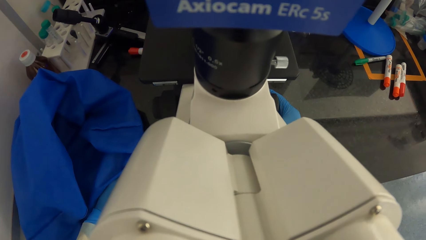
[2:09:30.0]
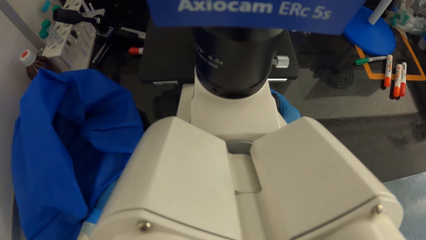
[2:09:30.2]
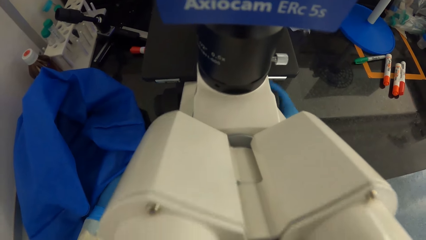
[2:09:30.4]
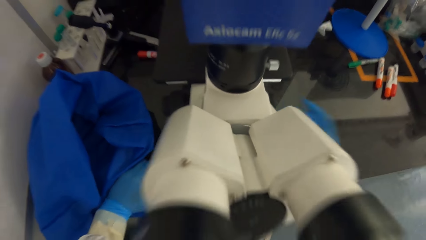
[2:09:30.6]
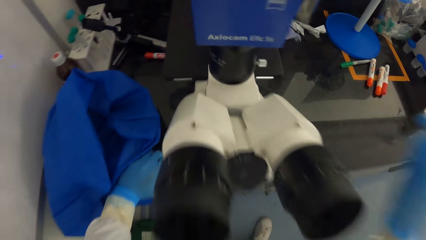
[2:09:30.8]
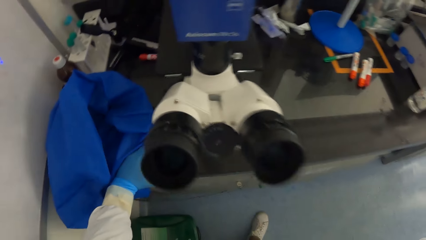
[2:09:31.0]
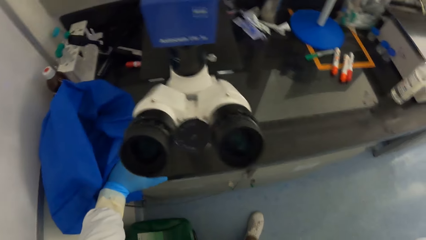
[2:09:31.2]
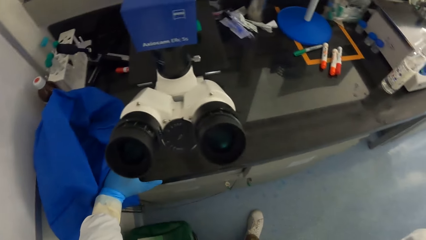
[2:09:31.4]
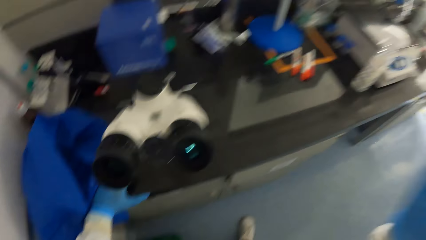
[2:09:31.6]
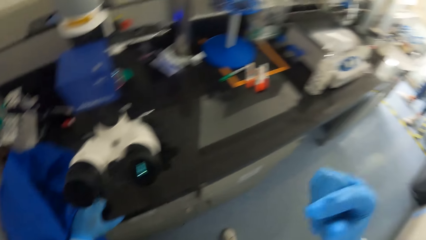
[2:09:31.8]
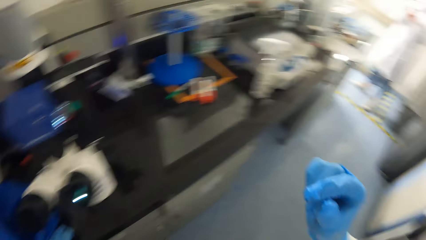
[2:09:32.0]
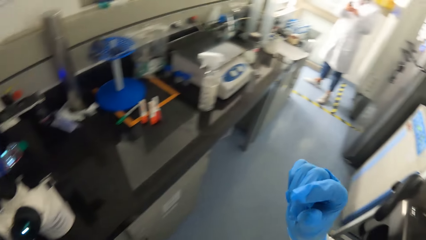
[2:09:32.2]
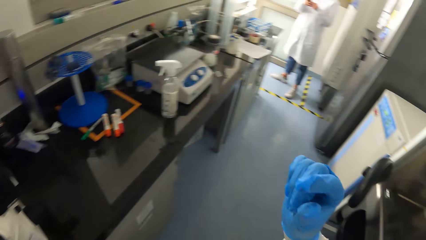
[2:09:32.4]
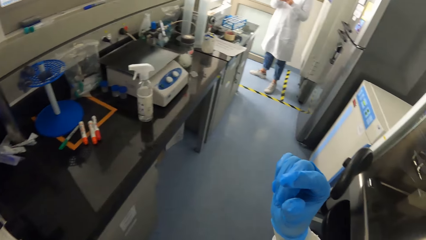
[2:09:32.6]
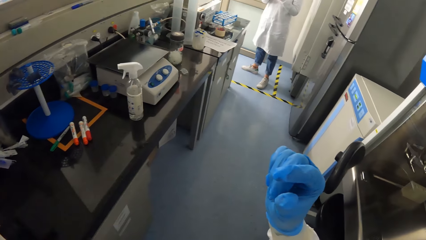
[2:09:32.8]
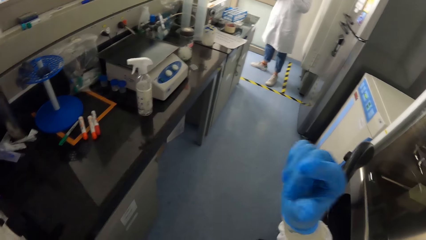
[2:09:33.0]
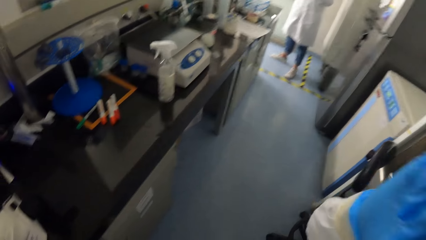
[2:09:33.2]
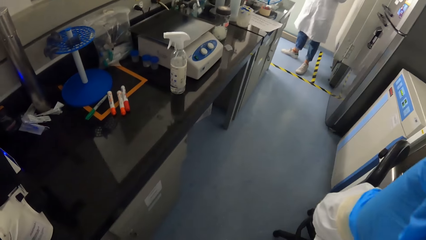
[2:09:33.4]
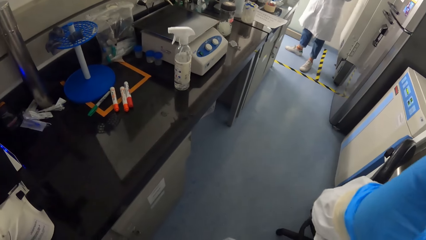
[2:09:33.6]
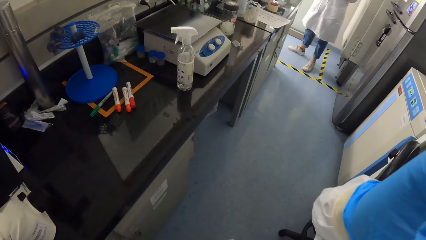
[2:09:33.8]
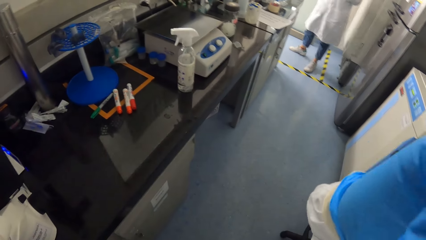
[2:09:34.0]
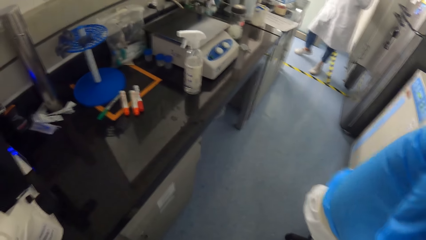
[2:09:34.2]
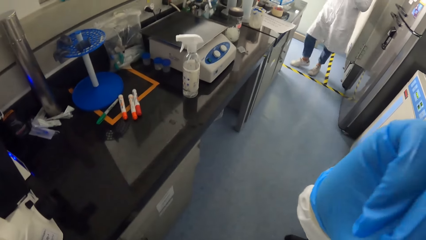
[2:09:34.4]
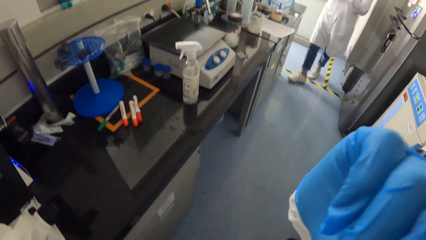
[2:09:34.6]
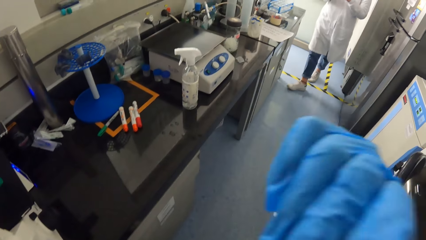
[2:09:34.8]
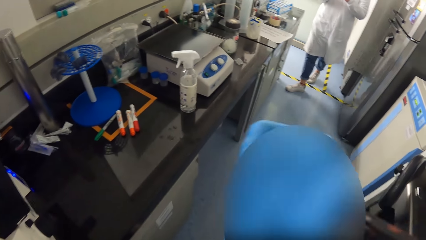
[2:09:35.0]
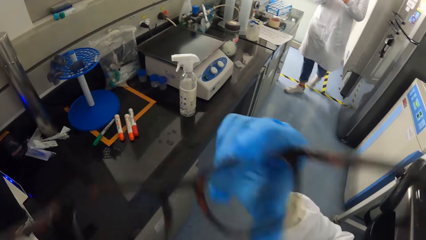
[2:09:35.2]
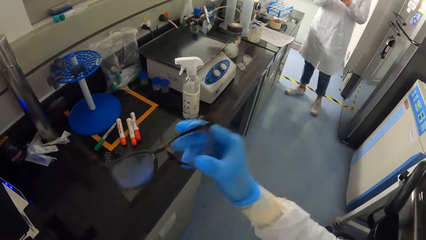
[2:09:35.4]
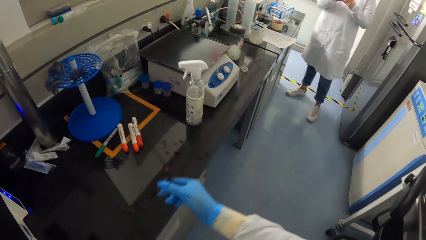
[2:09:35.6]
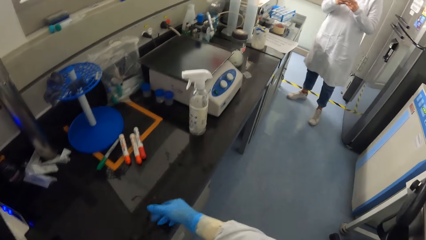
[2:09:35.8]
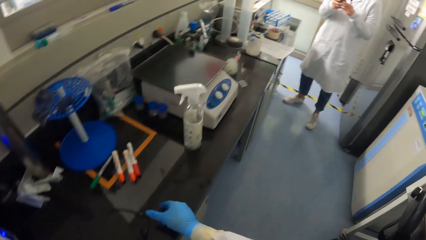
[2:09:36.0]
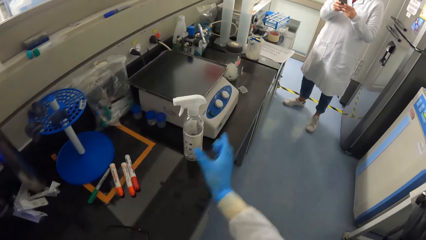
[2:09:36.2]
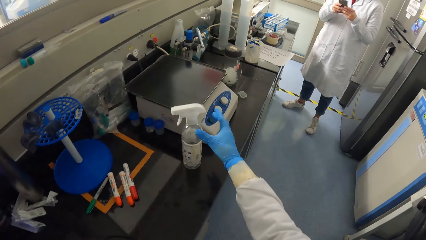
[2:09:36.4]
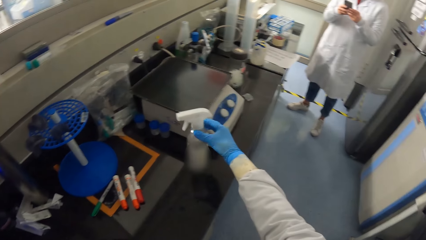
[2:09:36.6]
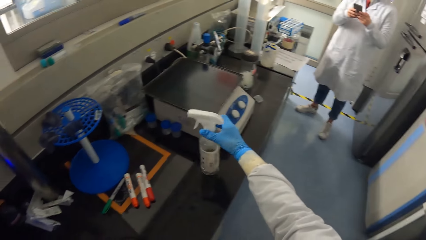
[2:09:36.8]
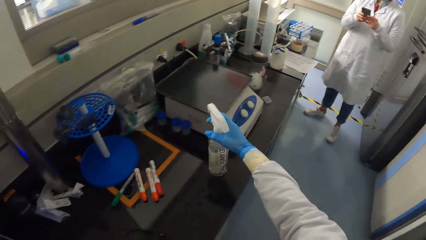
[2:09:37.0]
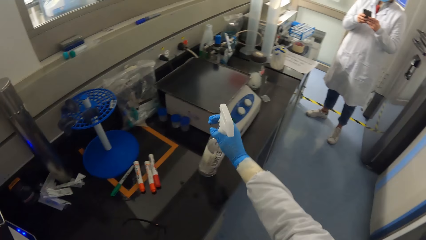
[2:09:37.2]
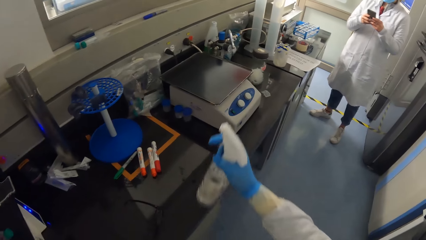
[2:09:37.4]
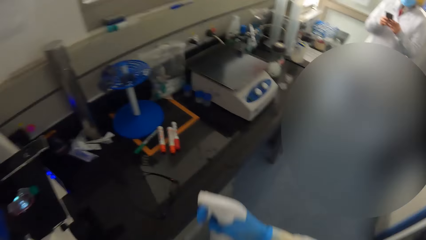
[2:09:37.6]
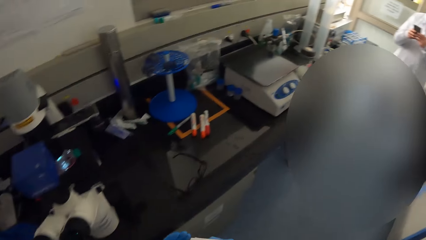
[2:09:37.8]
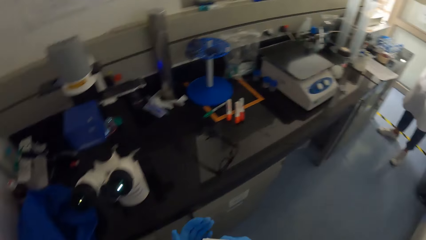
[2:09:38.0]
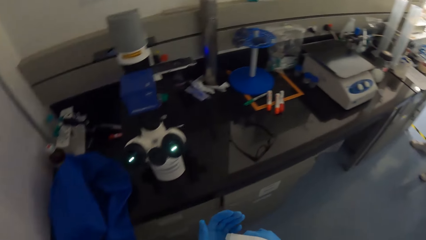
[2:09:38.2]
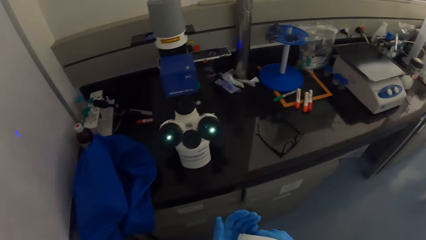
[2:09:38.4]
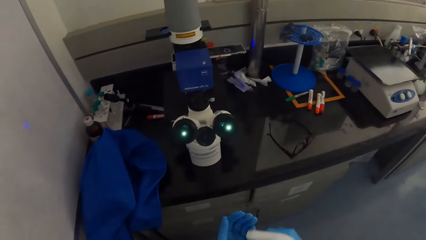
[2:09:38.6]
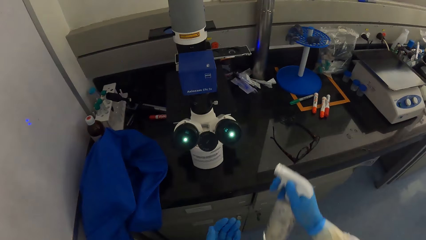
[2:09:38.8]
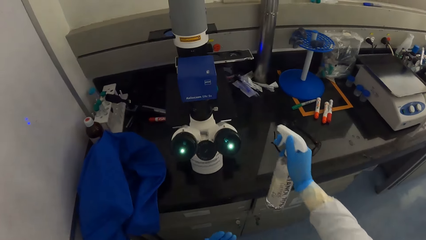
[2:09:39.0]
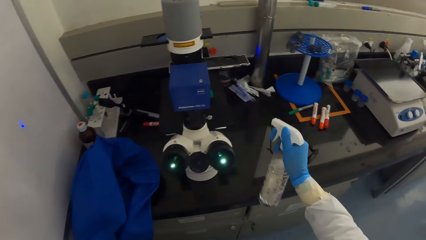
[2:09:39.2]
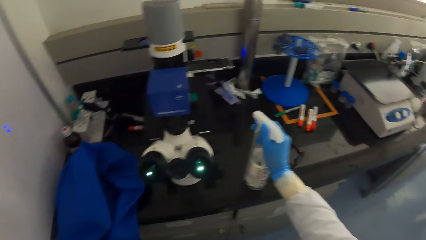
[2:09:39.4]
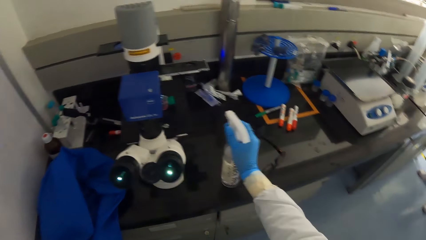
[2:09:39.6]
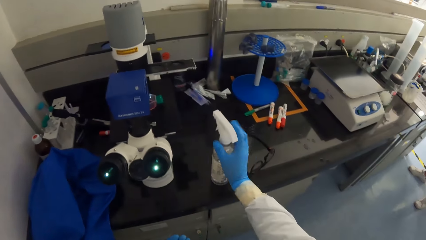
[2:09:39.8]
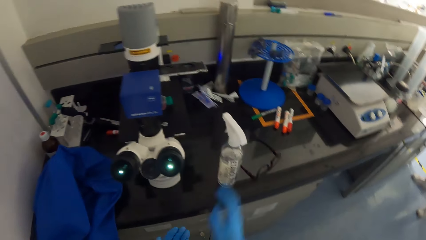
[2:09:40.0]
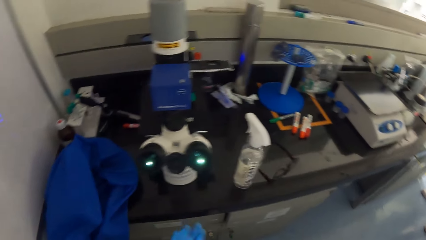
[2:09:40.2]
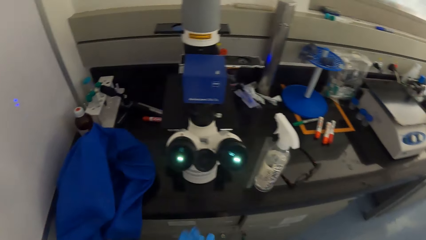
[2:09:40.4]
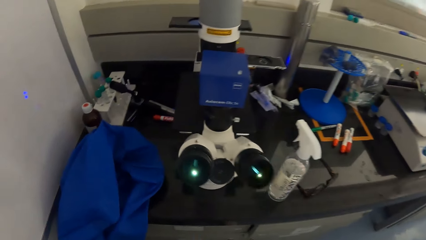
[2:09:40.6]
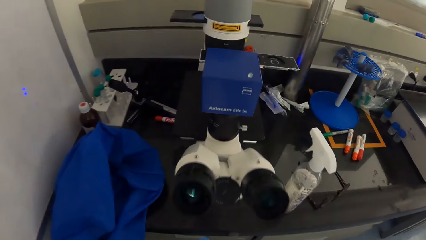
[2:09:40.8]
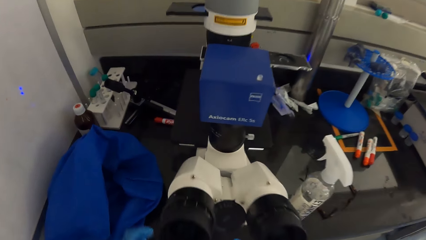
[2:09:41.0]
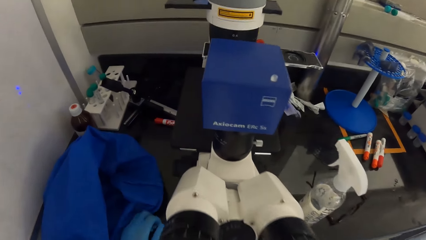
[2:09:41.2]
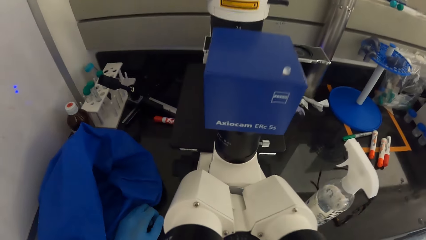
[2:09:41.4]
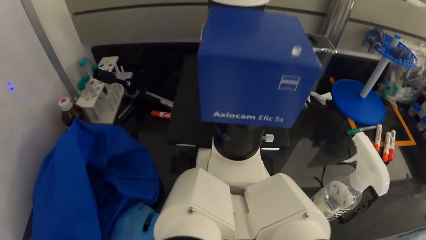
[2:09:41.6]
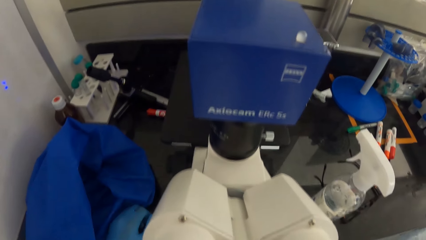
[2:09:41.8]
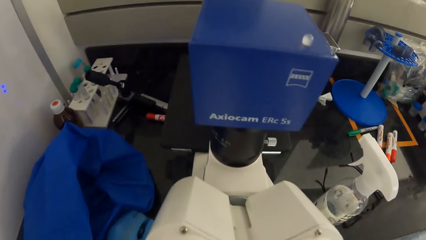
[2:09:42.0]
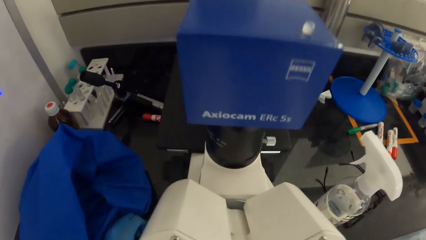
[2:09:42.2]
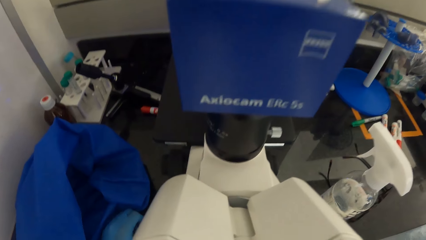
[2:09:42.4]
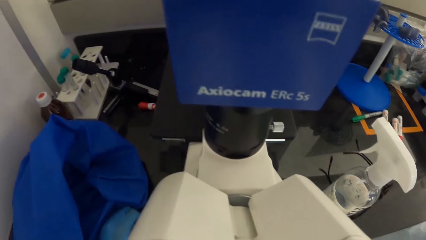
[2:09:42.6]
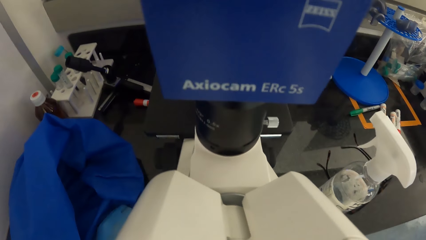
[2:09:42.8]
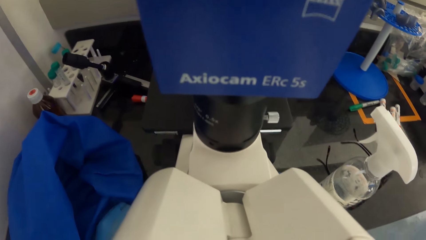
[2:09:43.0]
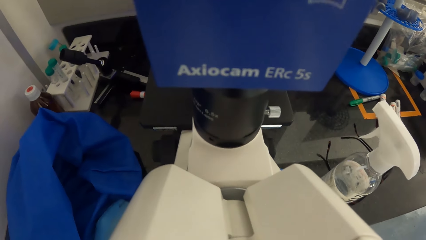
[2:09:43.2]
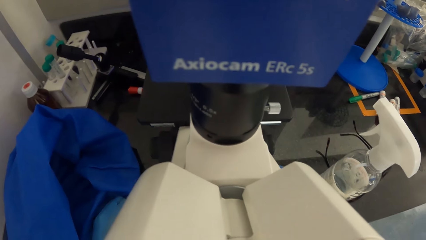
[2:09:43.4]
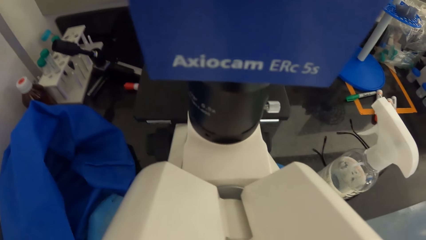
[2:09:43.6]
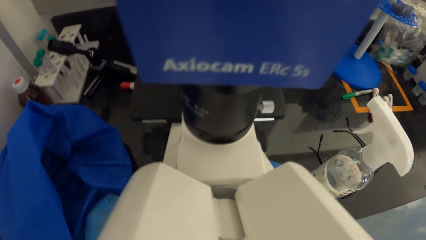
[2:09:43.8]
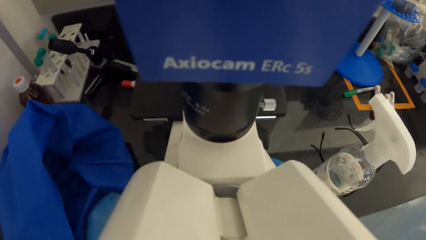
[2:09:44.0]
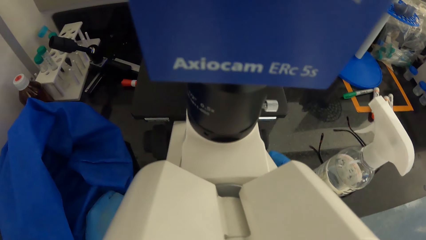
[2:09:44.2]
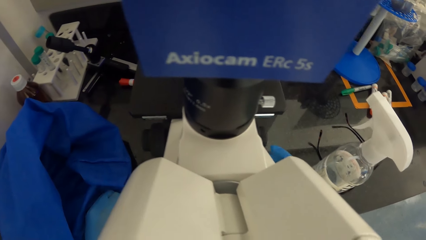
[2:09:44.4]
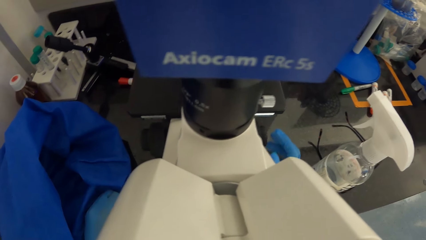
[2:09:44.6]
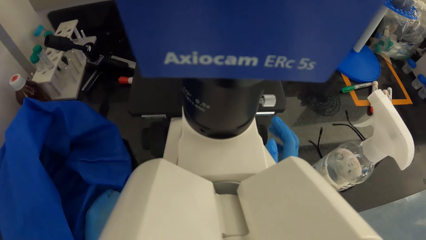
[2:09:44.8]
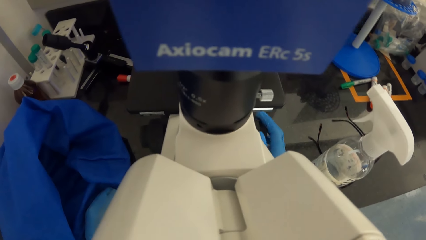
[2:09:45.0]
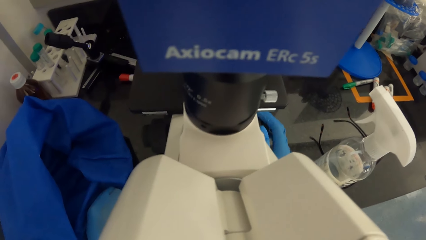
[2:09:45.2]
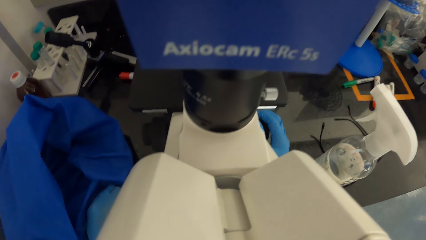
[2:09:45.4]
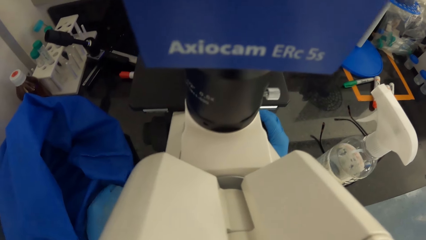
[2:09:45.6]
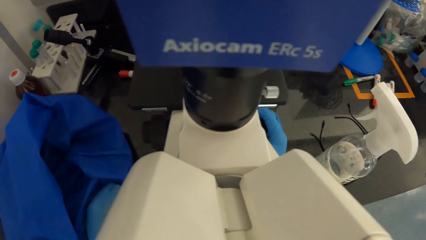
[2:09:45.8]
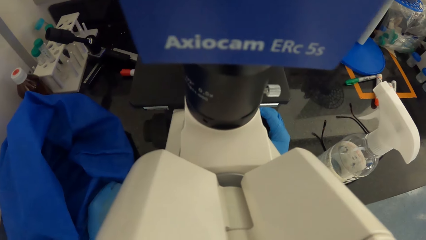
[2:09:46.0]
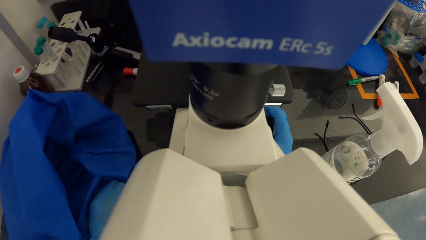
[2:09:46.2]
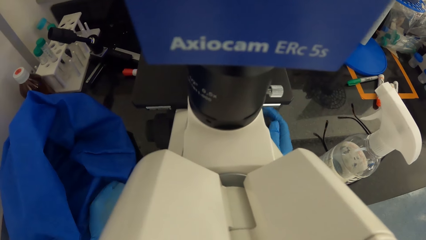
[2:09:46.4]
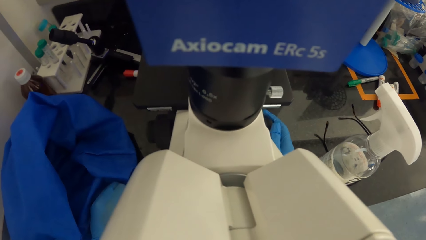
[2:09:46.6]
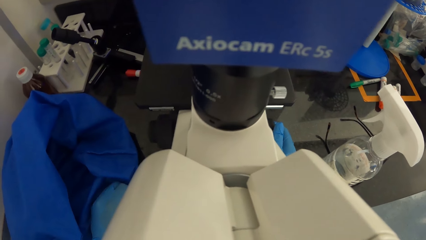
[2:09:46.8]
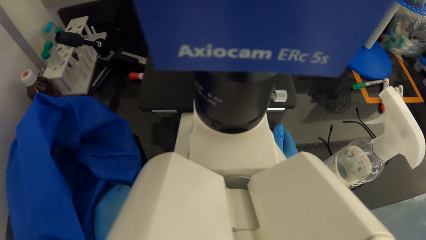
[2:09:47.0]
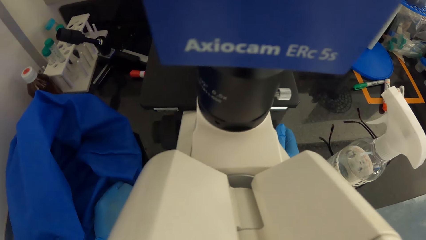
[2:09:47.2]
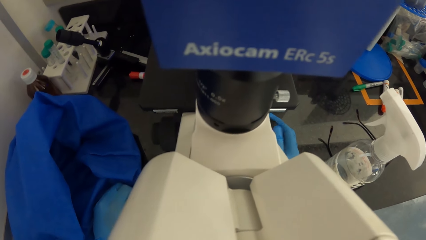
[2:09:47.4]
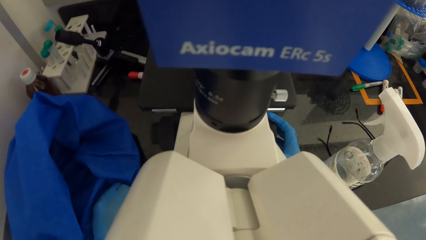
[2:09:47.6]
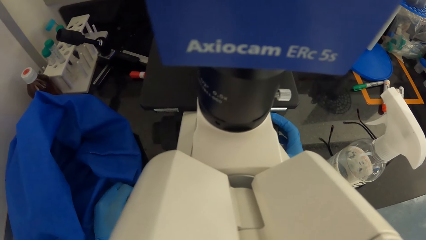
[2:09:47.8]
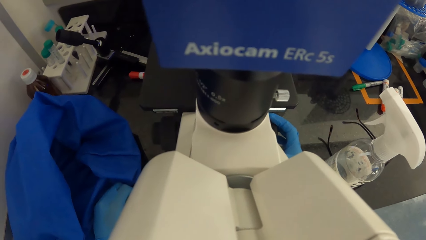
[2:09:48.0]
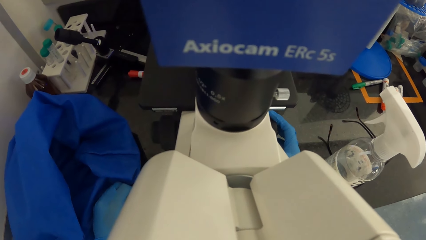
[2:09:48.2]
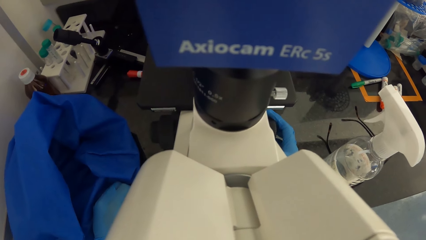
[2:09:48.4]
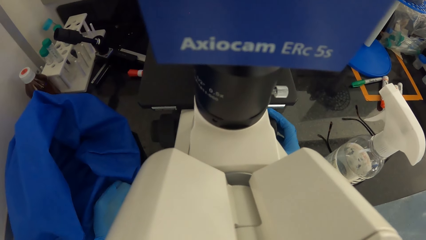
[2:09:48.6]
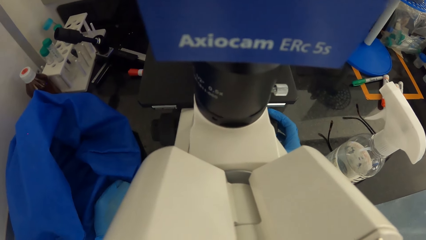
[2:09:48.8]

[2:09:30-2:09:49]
The camera wearer adjusts his eyeglasses or spectacles on his face with his gloved right hand. He turns to the side. He removes the eyeglasses from his face with his gloved right hand. He makes gestures. The woman walks around. The camera wearer holds the spectacles. The woman operates a phone in both hands. The camera wearer places his eyeglasses on the table on the floor with his gloved right hand. He picks up the bottle of ethanol from the table on the floor with his gloved right hand. He sprays ethanol from the bottle in his gloved right hand into his gloved left hand. He sprays ethanol from the bottle in his gloved right hand on the table. He places the bottle of ethanol on the table on the floor with his gloved right hand. He rubs both gloved hands together. He places both gloved hands on the table on the floor. He looks into the eyepiece of the microscope on the table on the floor. He adjusts the focus knob on the side of the microscope on the table on the floor with his gloved right hand.
